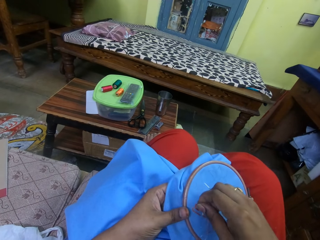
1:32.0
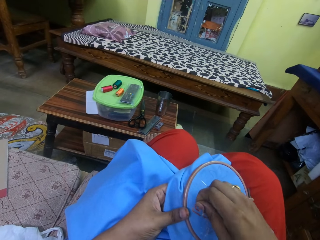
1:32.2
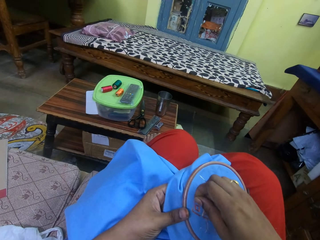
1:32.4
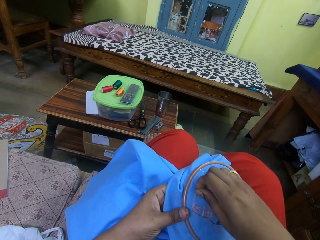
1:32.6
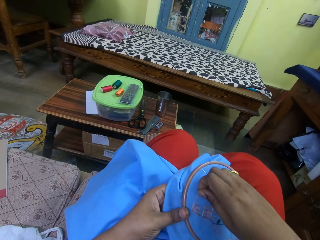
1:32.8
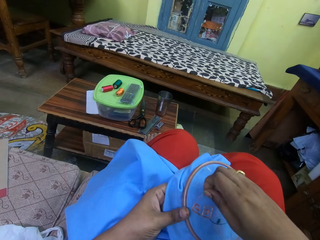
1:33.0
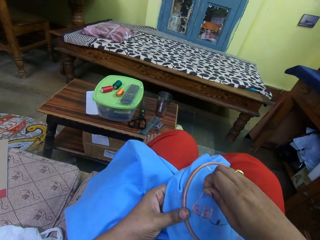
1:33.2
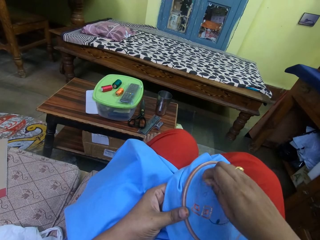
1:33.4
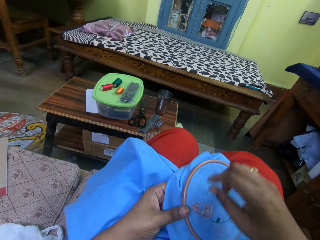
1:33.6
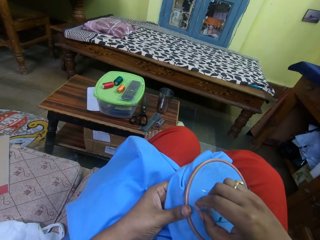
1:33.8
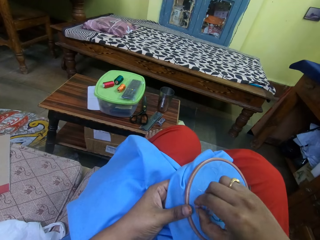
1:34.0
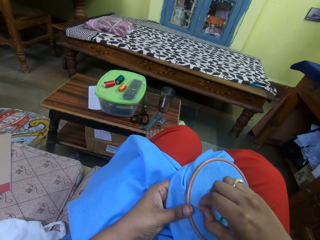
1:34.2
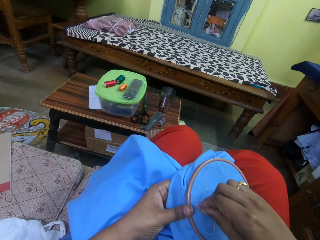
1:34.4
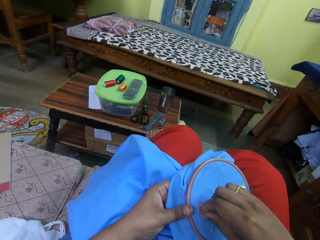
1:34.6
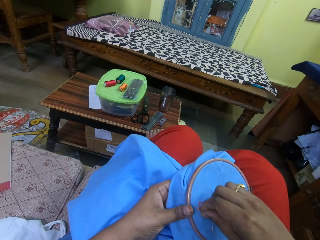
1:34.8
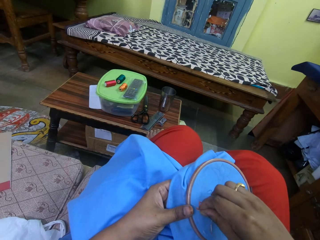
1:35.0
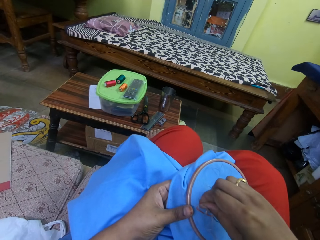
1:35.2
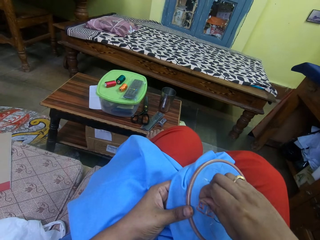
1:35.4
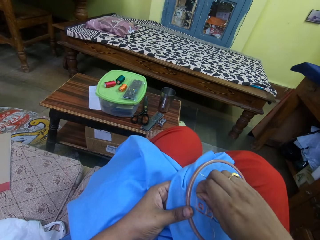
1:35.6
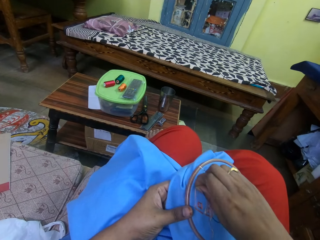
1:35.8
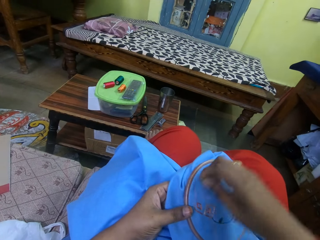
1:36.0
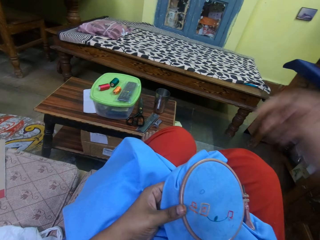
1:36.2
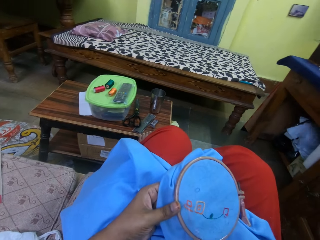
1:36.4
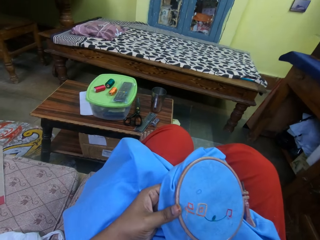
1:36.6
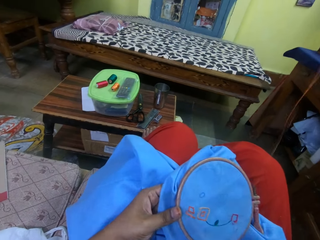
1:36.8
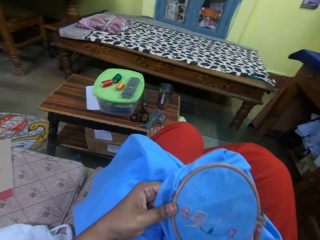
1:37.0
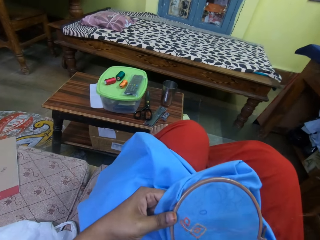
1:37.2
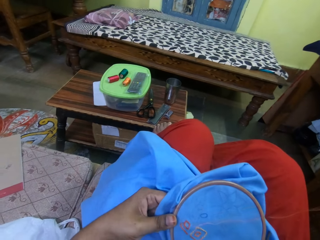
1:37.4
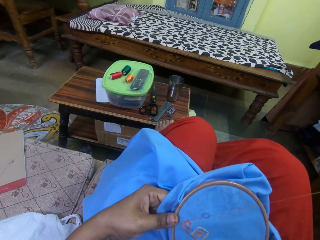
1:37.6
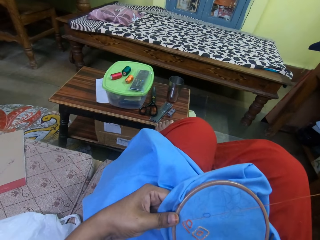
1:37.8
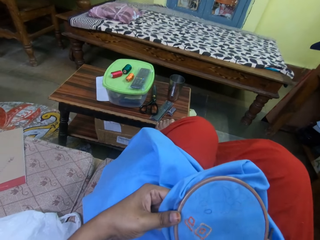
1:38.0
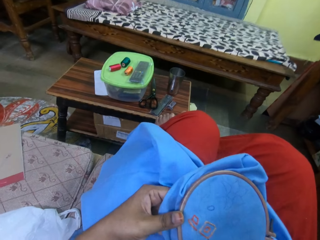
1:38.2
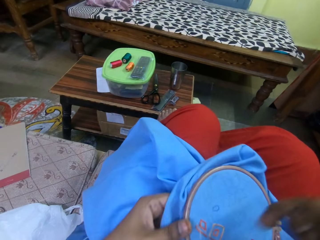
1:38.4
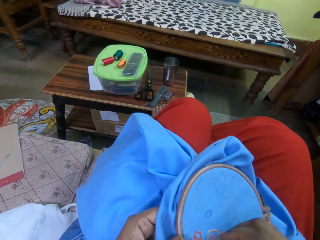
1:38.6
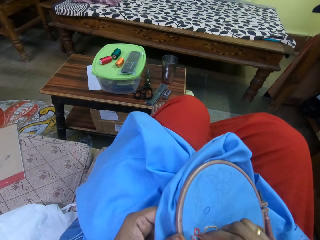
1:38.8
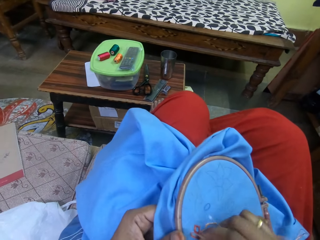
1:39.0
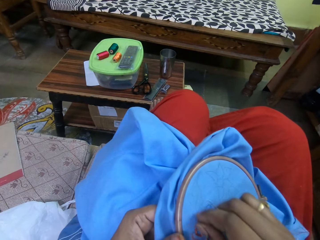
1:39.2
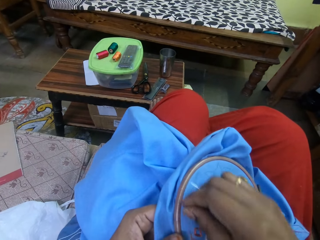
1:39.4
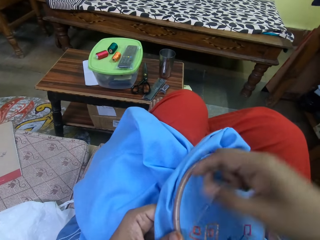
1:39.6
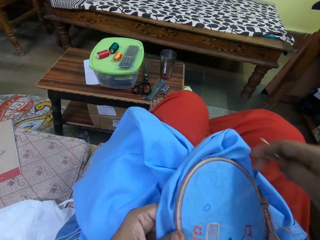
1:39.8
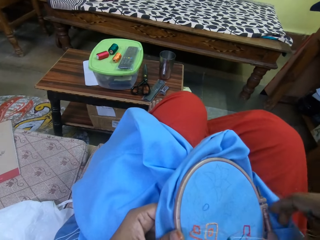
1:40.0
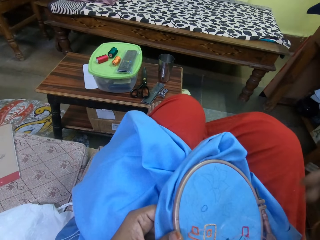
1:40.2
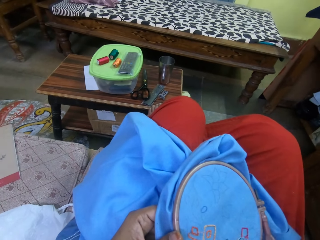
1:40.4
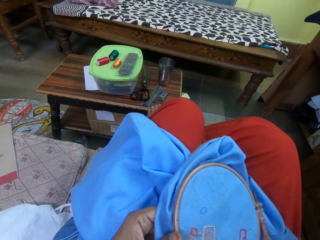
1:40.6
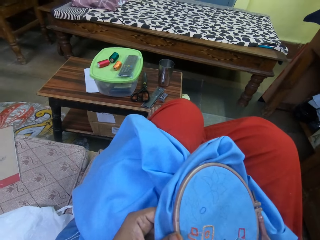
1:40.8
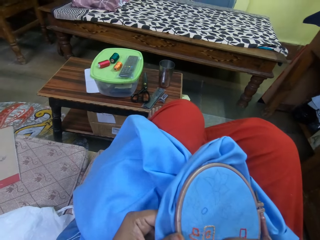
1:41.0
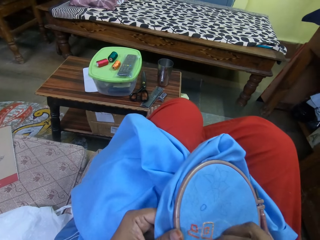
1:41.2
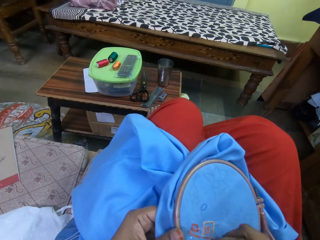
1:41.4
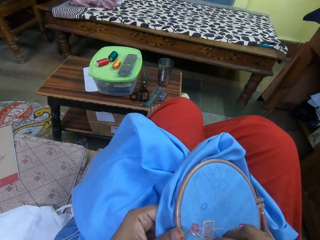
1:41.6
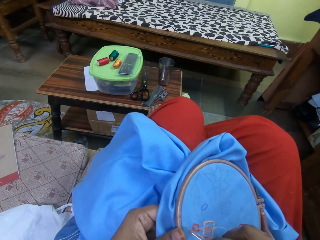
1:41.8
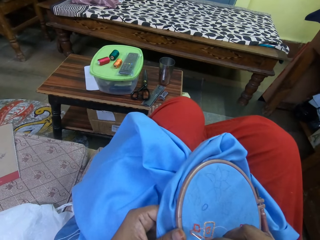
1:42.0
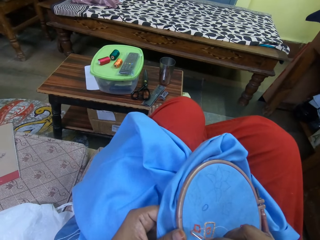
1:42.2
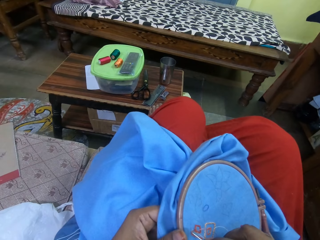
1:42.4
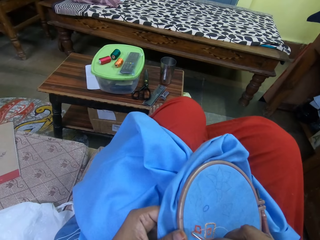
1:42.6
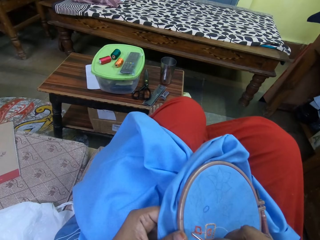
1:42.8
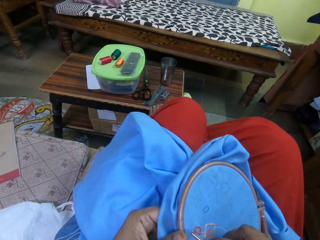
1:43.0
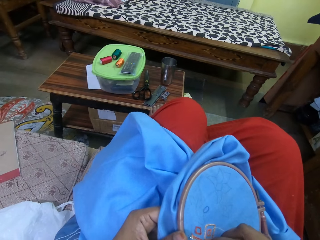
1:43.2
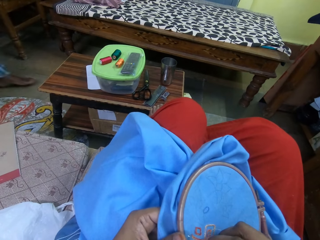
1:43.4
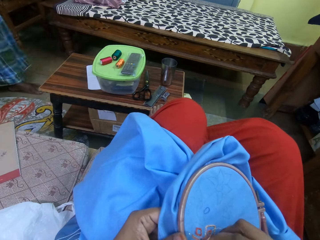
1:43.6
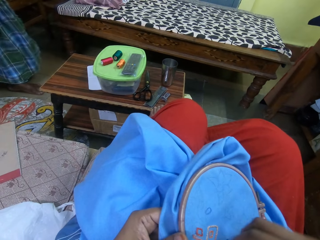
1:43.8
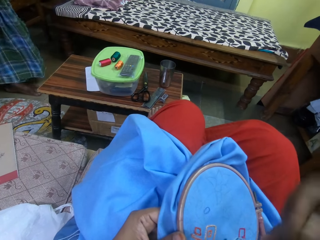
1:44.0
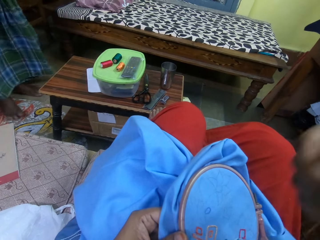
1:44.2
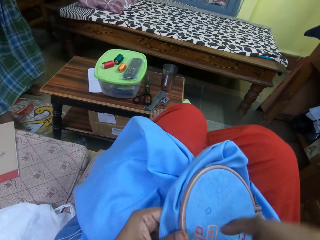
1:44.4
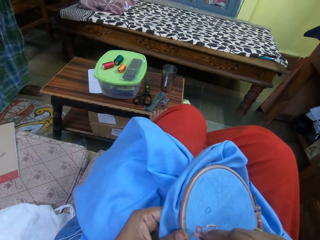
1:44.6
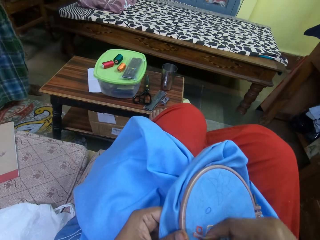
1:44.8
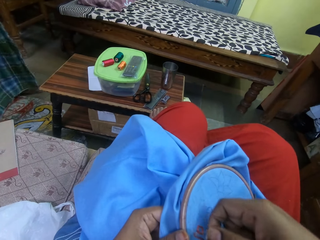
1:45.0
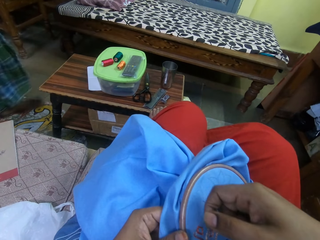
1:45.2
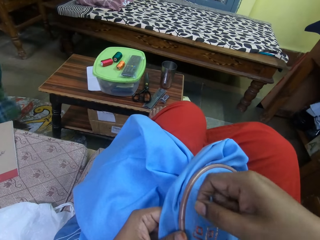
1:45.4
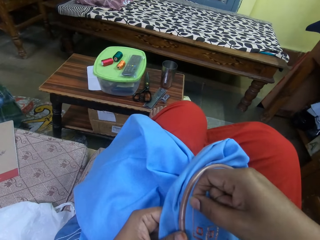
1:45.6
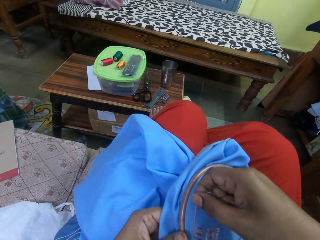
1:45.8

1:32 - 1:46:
The camera wearer lifts the hand. She sews the cloth with her hands. She lowers the hand to the clothing.

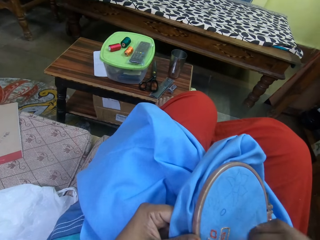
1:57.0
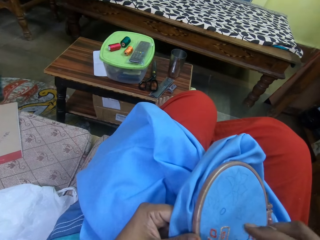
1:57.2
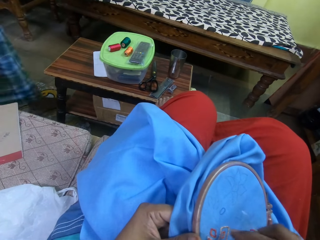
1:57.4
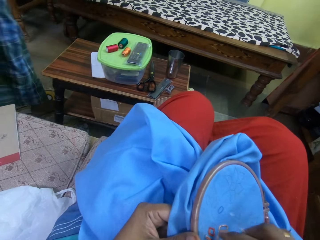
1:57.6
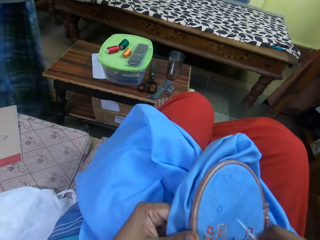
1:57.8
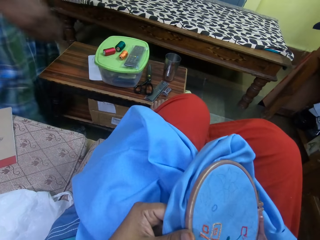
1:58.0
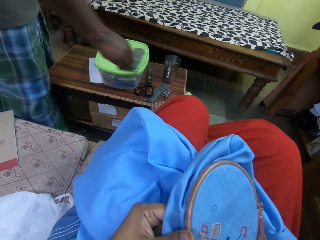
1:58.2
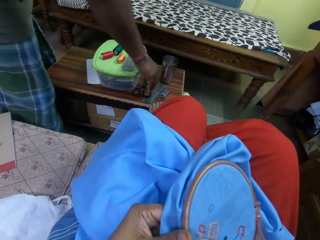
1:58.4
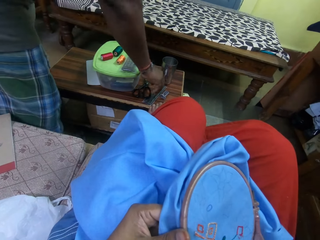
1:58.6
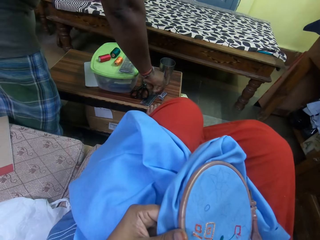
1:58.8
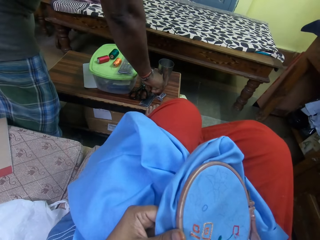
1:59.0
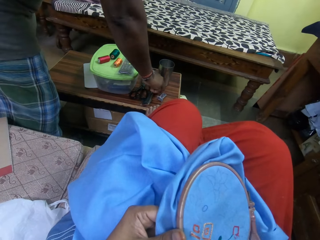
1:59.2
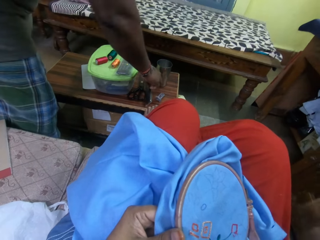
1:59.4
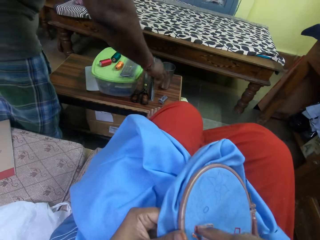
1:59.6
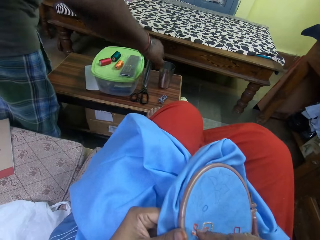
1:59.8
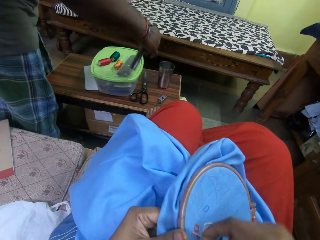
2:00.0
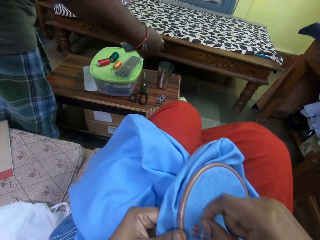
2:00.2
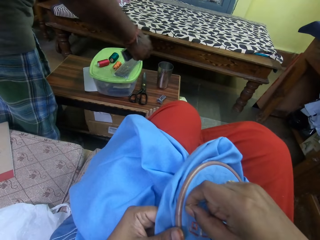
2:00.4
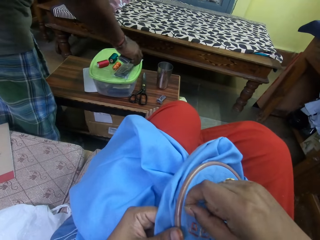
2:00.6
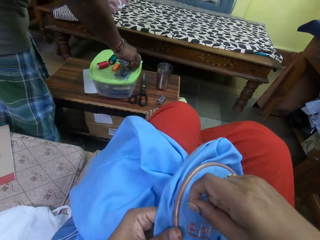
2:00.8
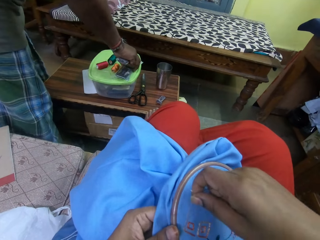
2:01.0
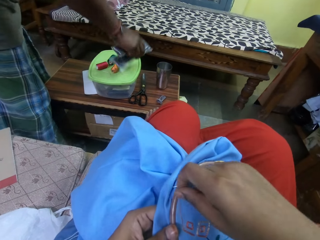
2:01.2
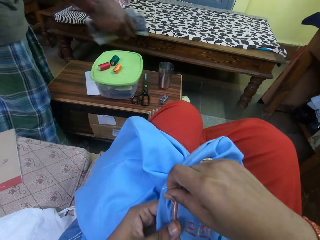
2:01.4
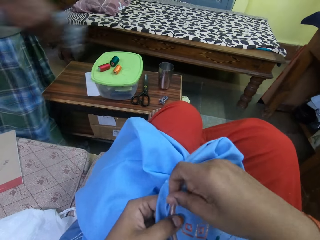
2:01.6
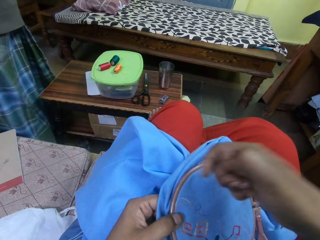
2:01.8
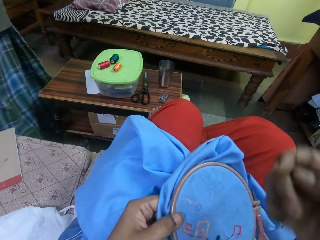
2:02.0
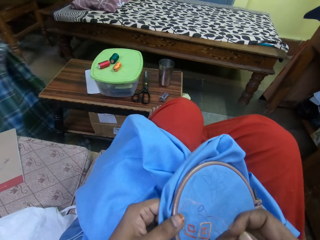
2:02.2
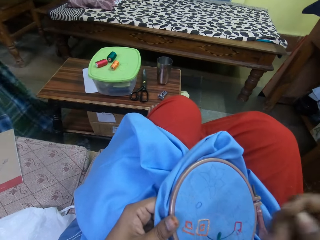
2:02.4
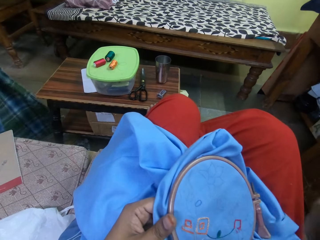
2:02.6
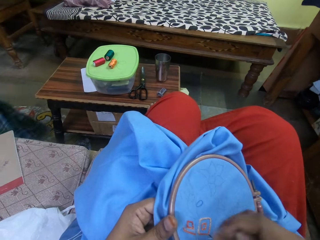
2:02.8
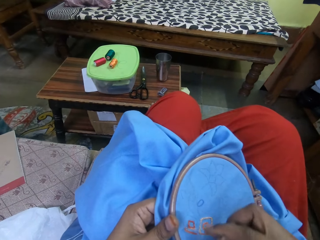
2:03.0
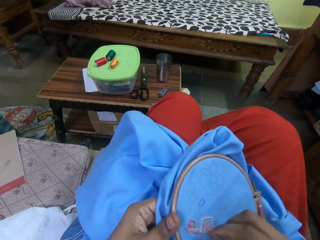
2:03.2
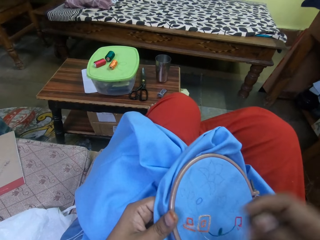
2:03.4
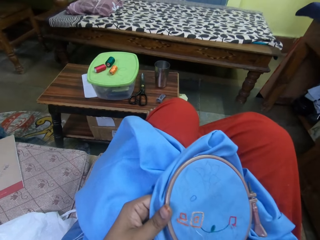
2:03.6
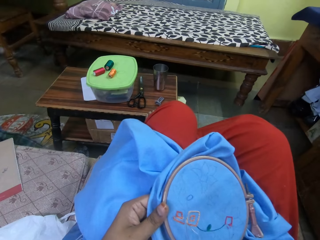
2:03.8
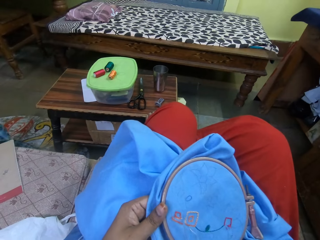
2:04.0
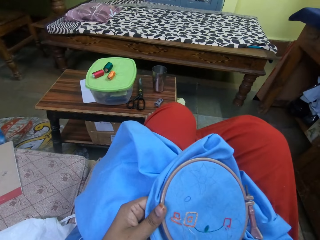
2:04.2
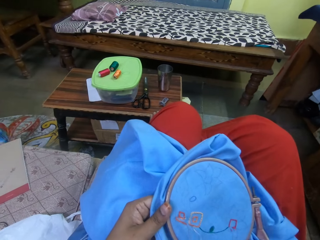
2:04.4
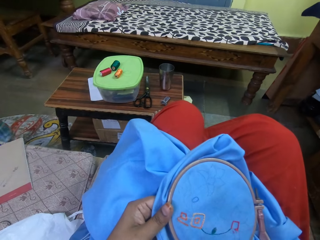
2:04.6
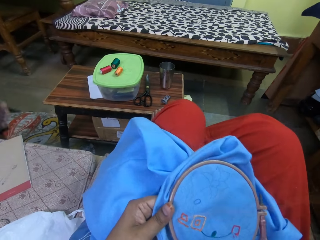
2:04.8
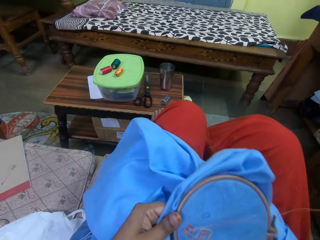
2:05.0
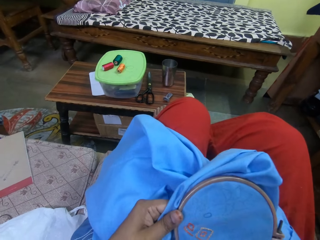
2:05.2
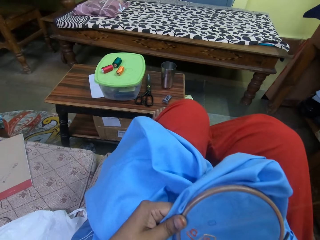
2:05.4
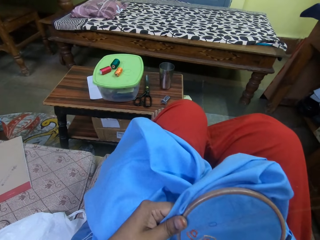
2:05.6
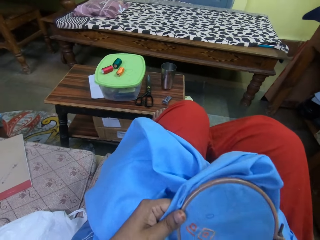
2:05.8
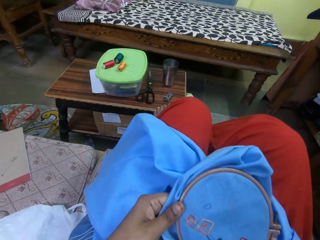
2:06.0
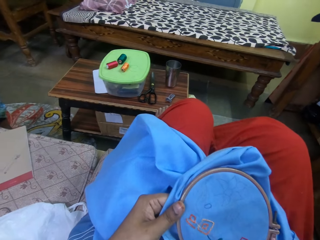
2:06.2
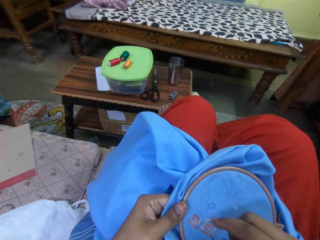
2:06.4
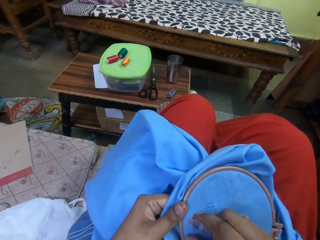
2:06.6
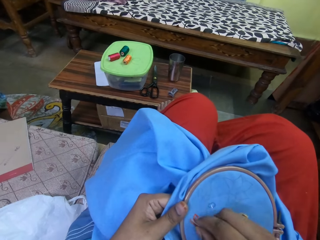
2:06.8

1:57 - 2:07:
The camera wearer pulls a string with her right hand. She lifts the hand, sews the clothing, and lifts the hand.
